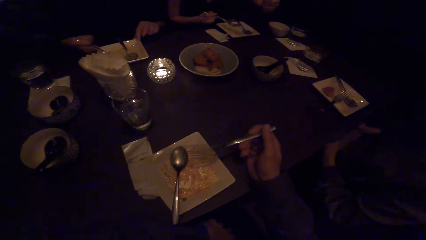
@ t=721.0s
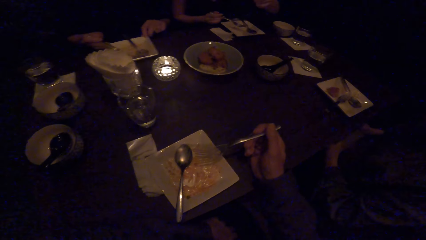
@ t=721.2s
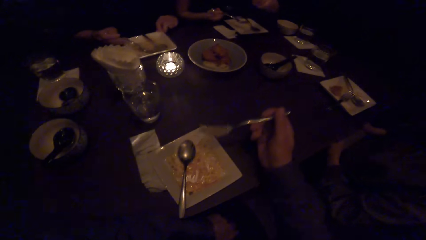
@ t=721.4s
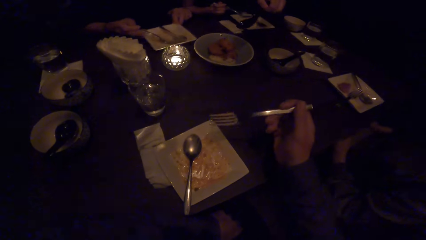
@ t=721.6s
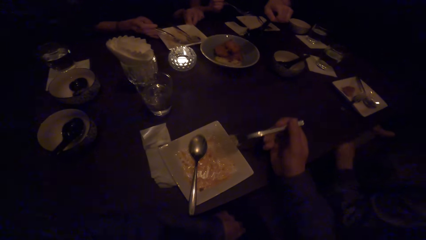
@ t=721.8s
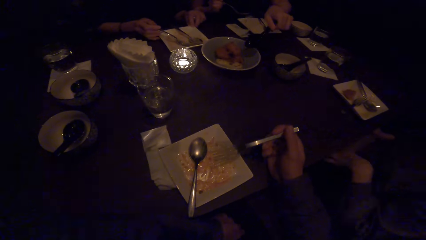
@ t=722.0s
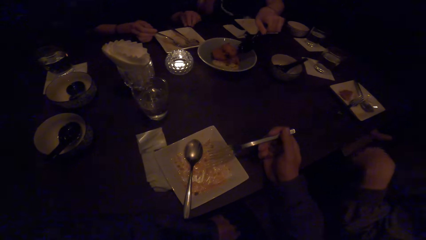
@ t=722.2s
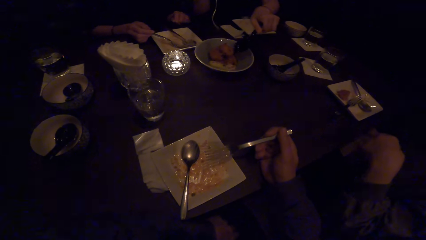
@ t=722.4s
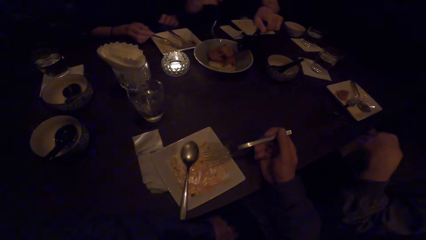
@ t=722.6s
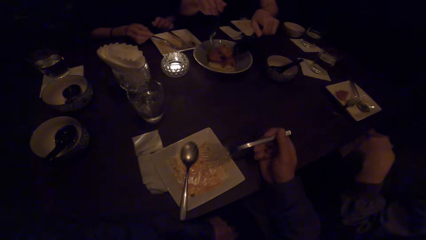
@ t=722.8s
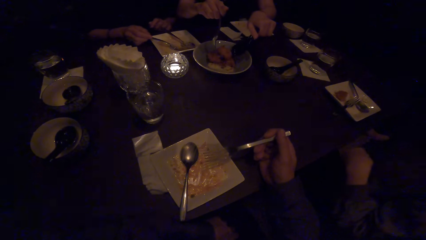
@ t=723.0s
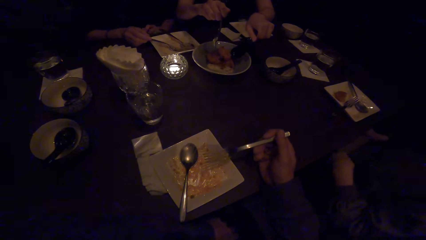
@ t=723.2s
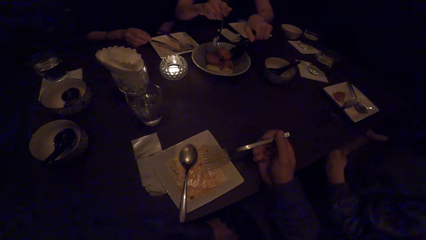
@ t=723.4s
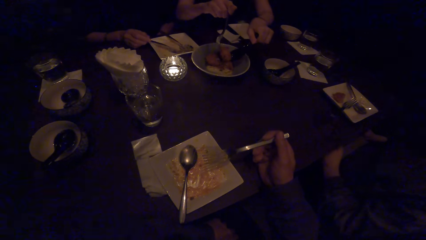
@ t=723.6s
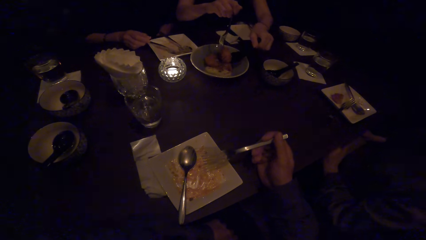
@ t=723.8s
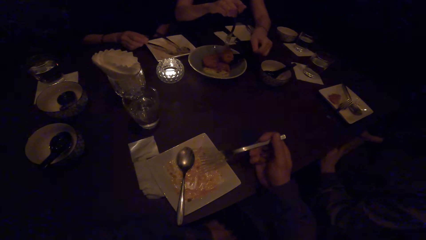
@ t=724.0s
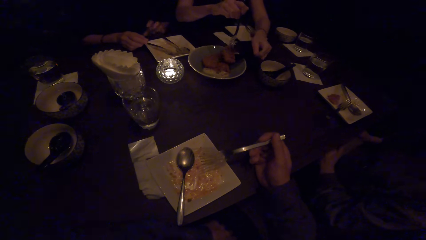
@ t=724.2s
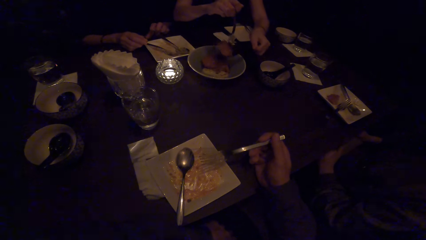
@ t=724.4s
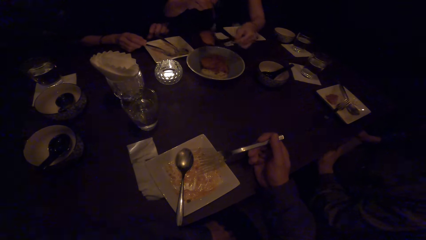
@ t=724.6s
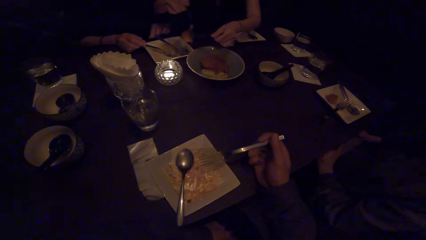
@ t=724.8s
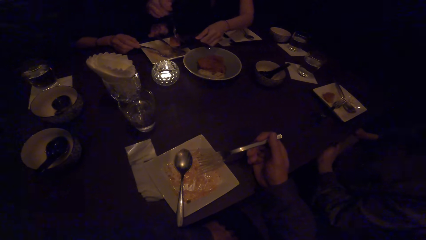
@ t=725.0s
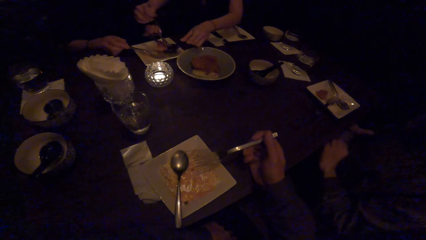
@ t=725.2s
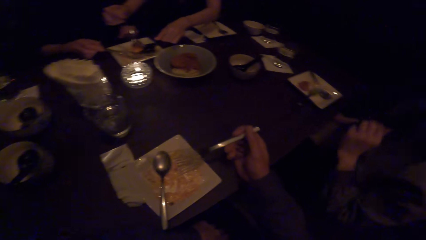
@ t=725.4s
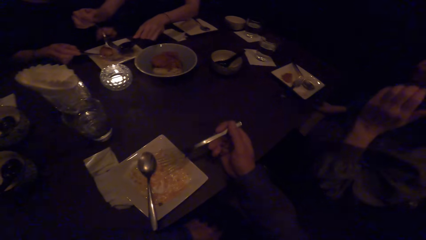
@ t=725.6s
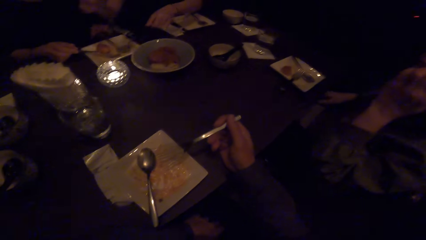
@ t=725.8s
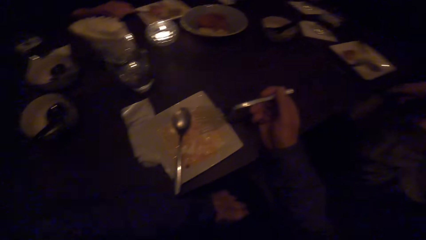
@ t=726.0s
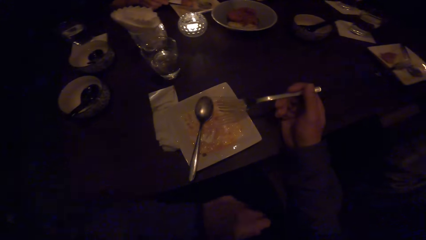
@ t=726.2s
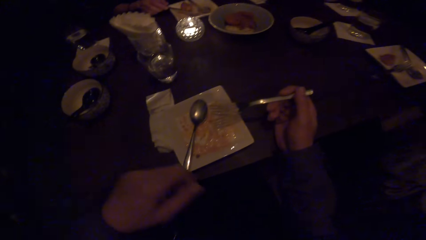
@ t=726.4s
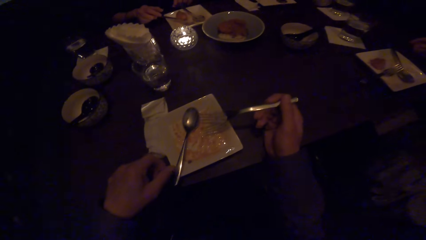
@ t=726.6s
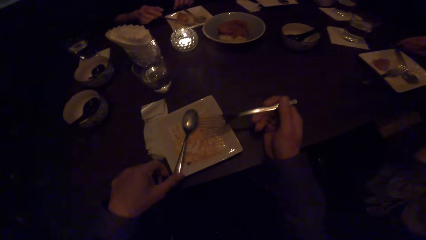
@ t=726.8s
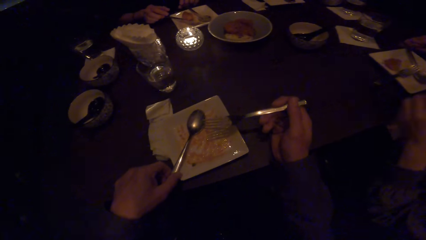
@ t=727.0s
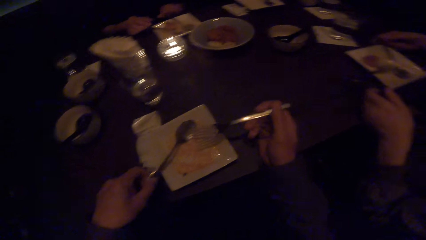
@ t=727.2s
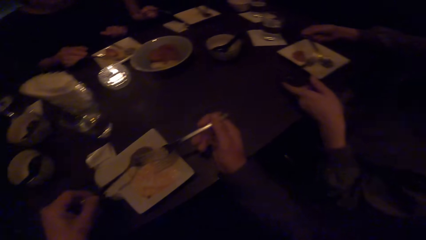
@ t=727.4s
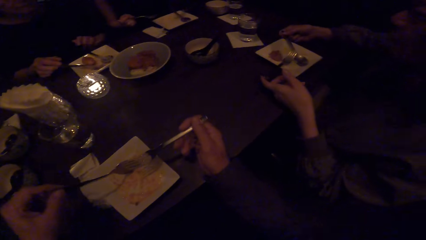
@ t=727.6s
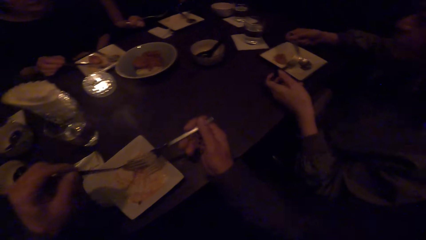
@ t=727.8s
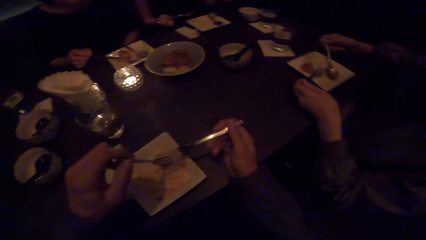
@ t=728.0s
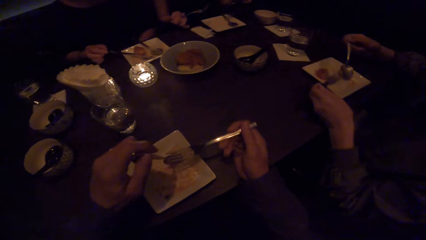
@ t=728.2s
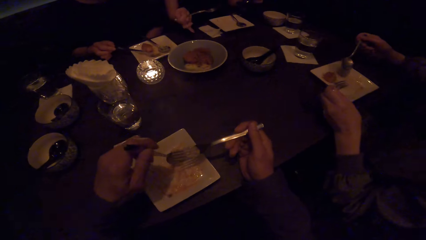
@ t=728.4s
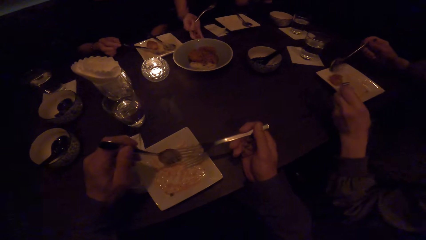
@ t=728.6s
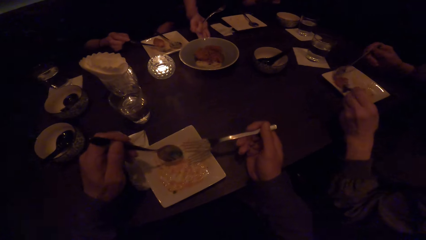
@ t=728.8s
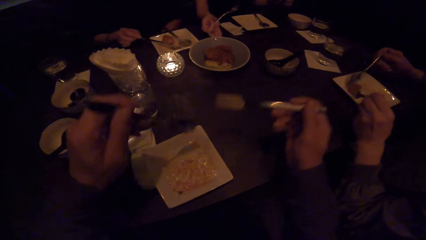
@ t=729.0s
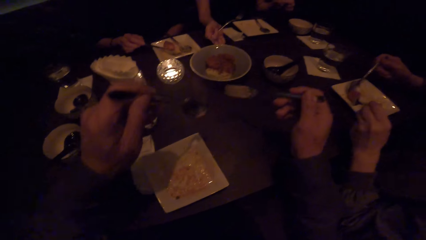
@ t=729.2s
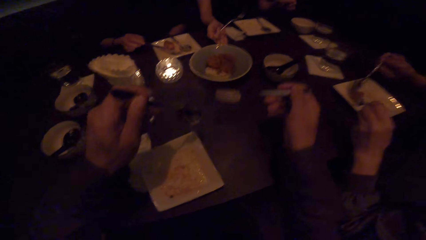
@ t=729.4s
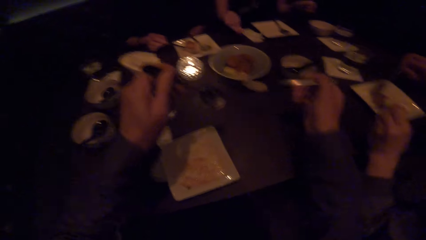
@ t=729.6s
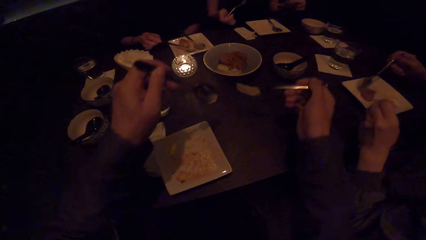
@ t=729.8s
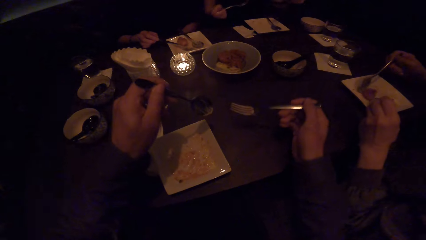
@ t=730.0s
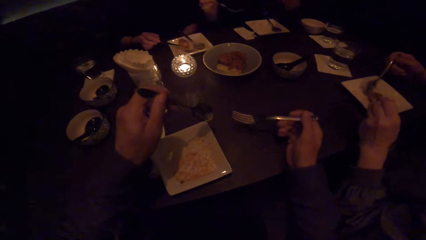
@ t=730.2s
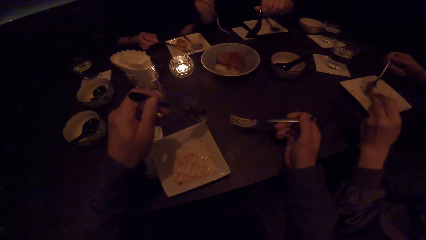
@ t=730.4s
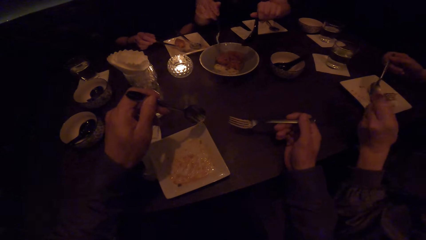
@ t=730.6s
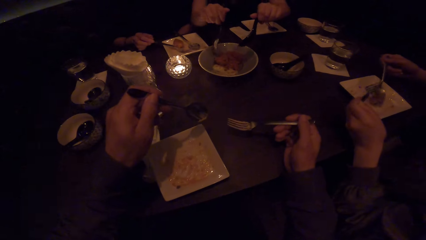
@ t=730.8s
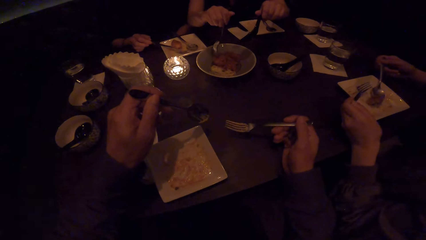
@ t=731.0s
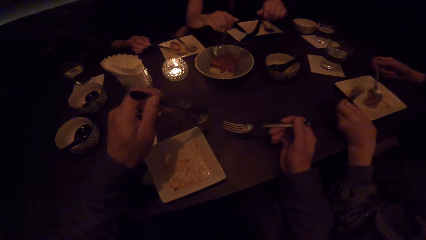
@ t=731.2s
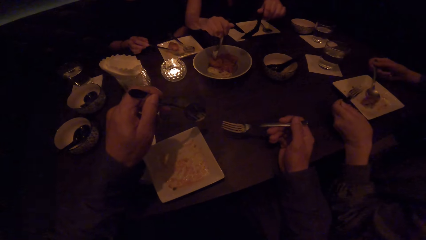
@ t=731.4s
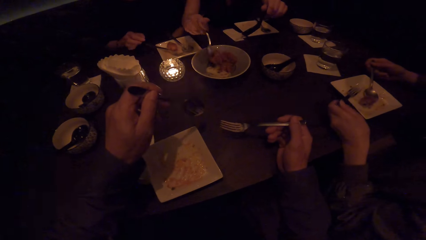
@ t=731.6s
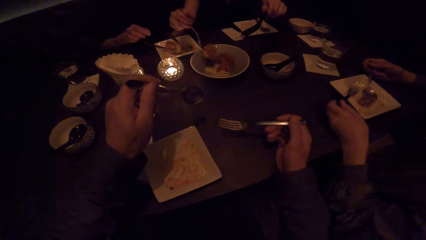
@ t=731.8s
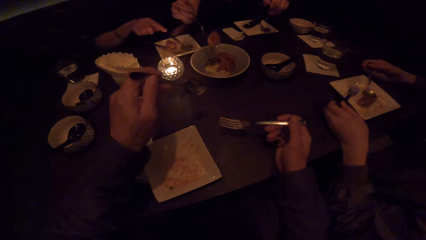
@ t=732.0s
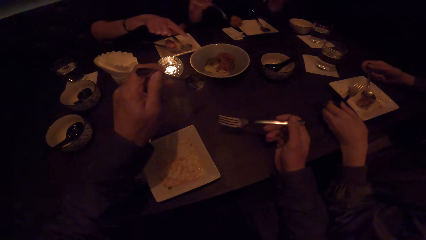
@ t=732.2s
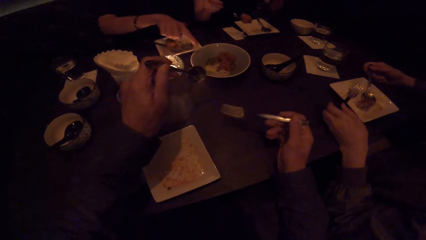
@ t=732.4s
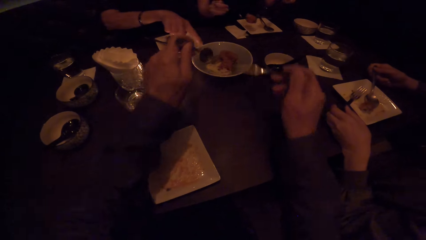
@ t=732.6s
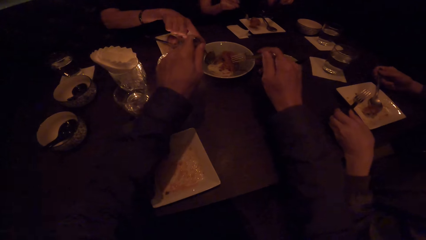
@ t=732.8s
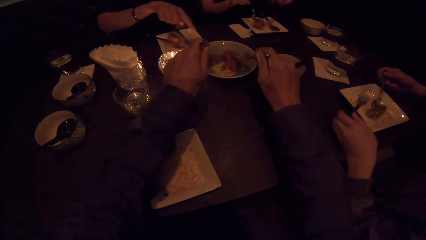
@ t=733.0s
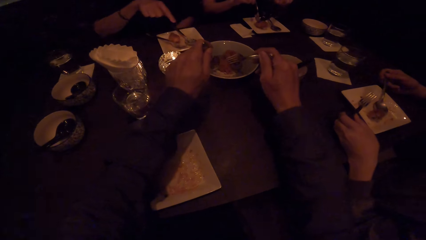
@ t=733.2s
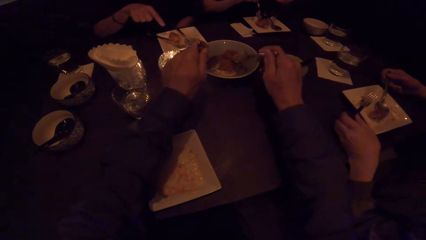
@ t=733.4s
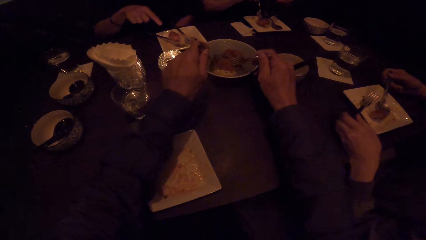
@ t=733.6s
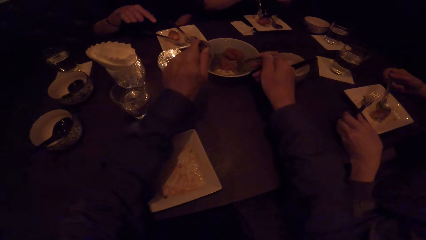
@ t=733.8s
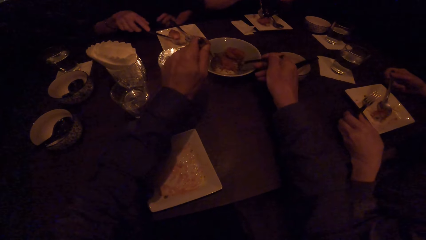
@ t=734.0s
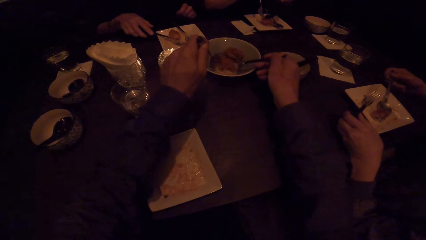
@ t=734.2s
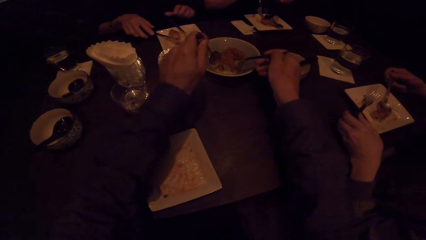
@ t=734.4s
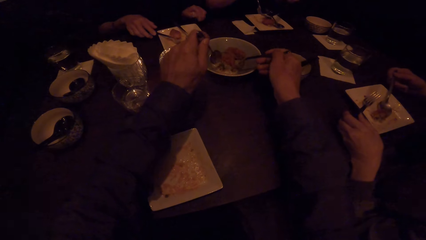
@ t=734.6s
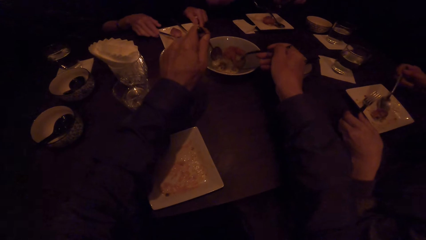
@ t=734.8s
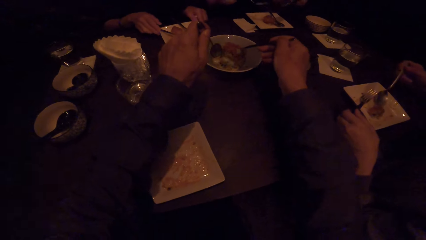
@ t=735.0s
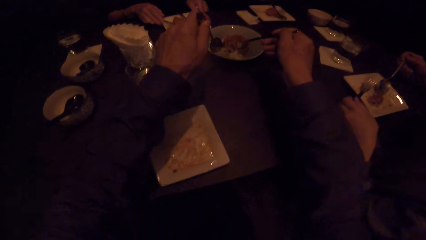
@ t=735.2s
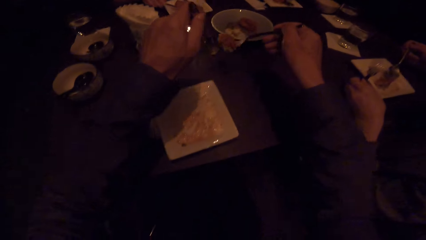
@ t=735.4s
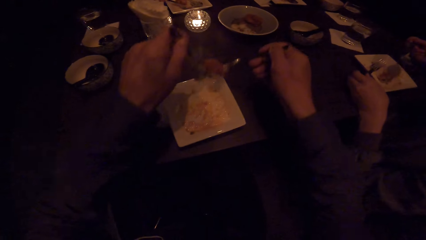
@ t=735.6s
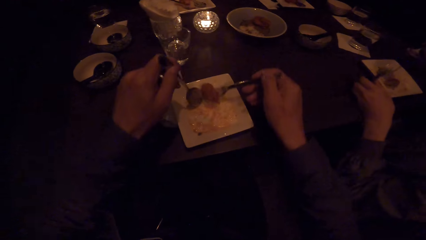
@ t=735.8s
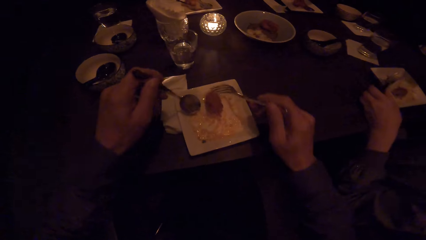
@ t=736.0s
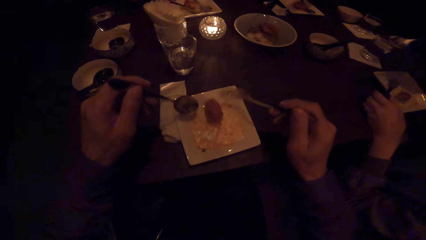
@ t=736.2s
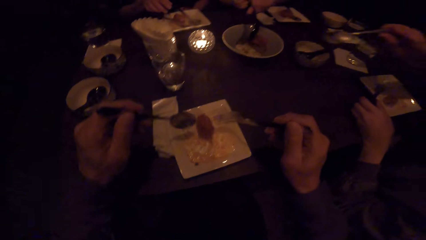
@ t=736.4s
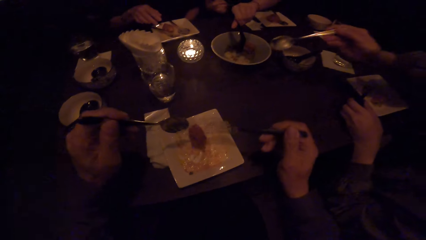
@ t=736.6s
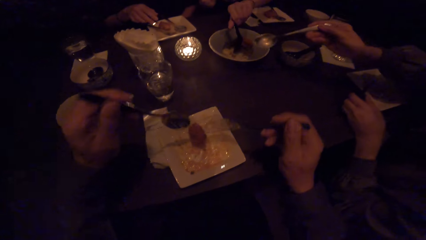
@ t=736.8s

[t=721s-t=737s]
A woman picks up food with her fork and spoon. She serves another woman food. The camera wearer picks up a spoon from the plate with his left hand. A third woman picks up a spoon from the plate with her right hand and picks up a fork from the plate with her left hand. She scoops food with the spoon. The camera wearer talks to the three women. The first woman picks up food with her fork and spoon. The camera wearer picks up food with his fork and spoon. He drops the food on his plate.
